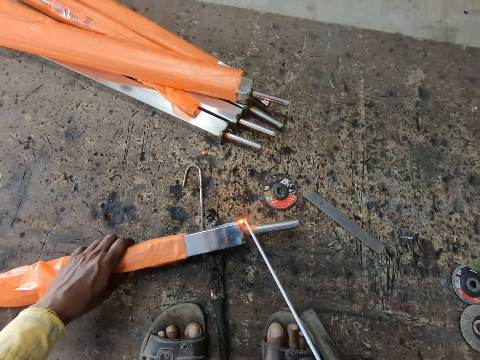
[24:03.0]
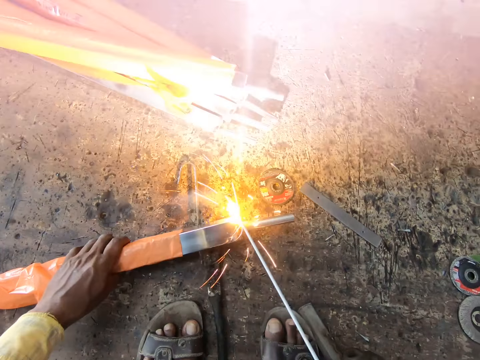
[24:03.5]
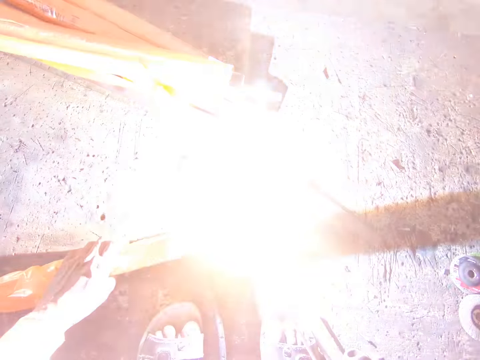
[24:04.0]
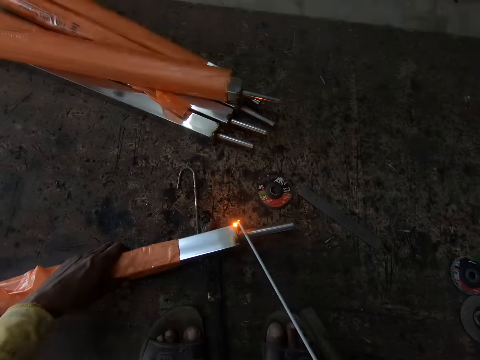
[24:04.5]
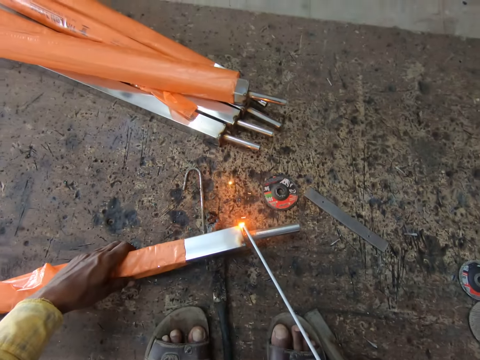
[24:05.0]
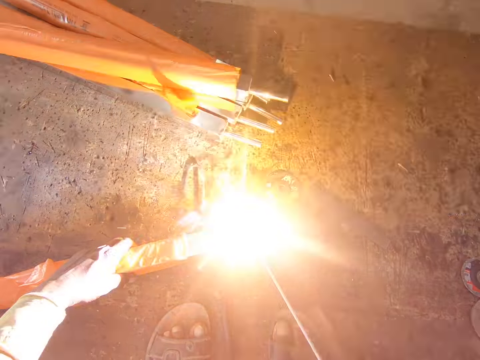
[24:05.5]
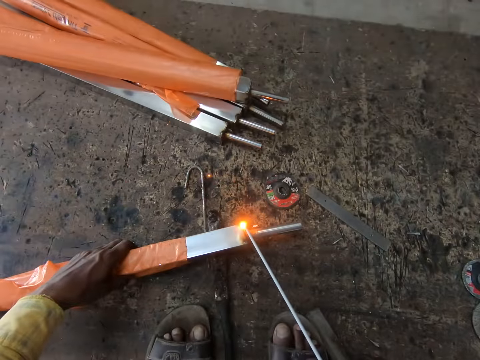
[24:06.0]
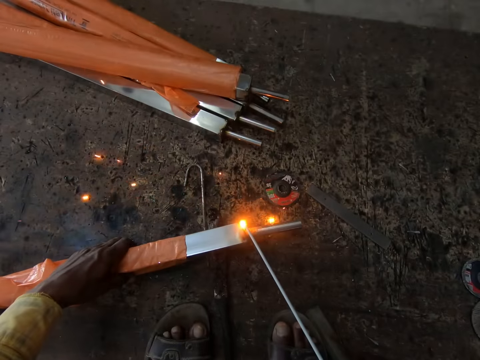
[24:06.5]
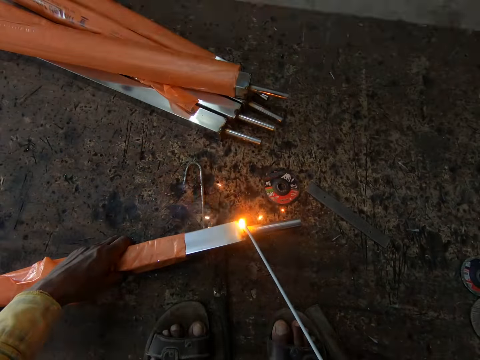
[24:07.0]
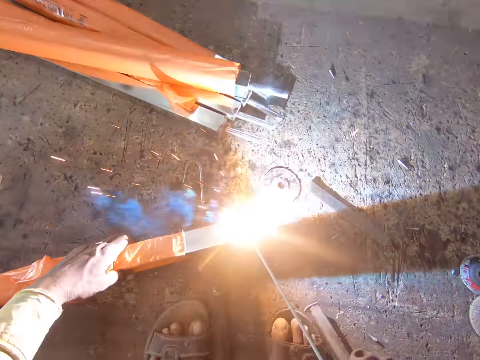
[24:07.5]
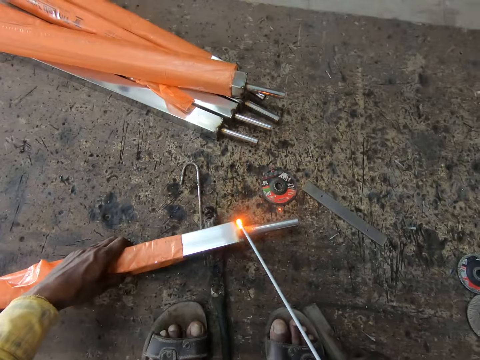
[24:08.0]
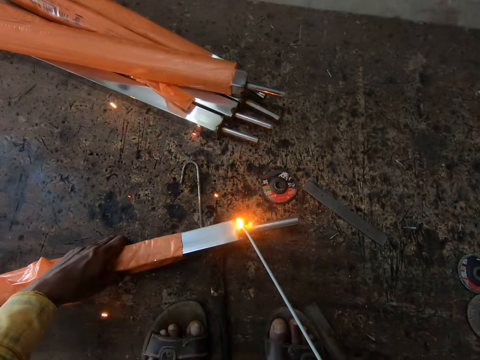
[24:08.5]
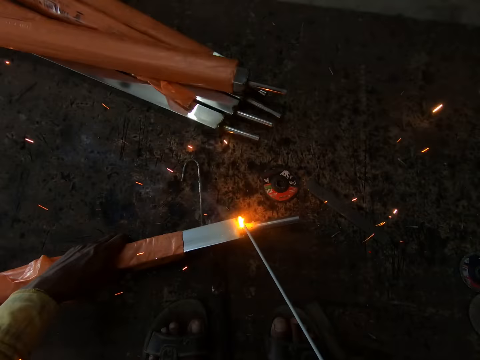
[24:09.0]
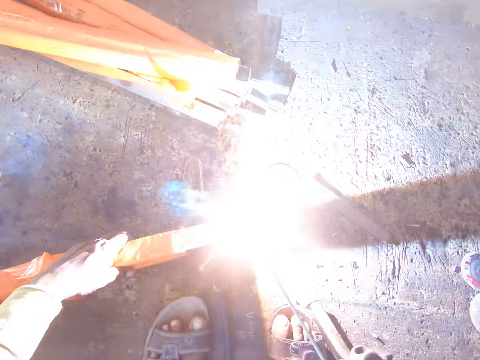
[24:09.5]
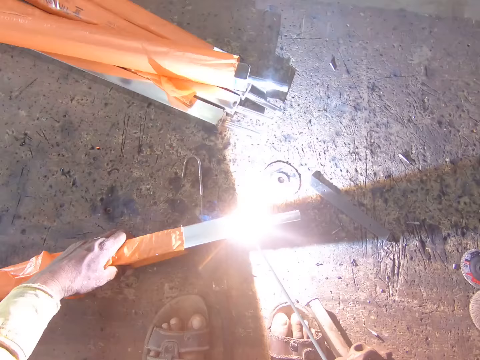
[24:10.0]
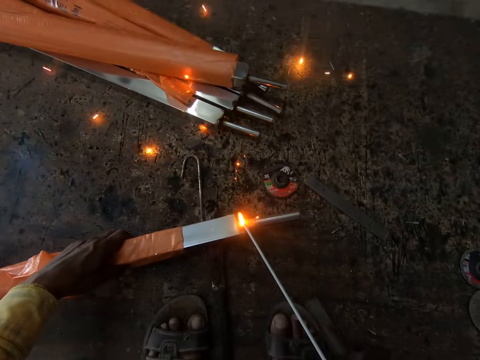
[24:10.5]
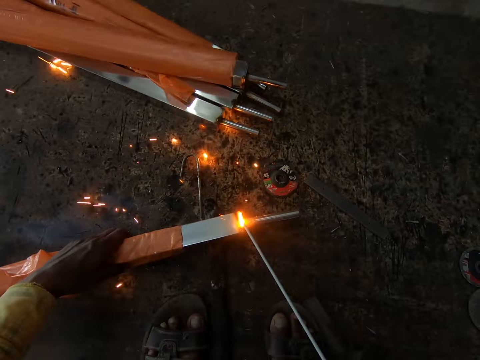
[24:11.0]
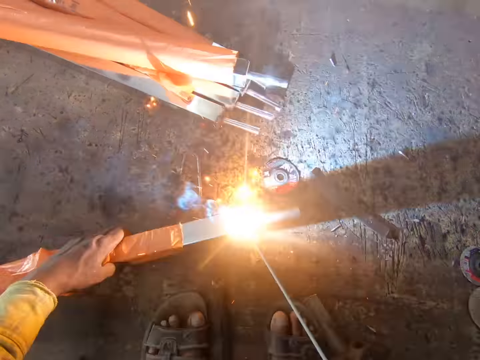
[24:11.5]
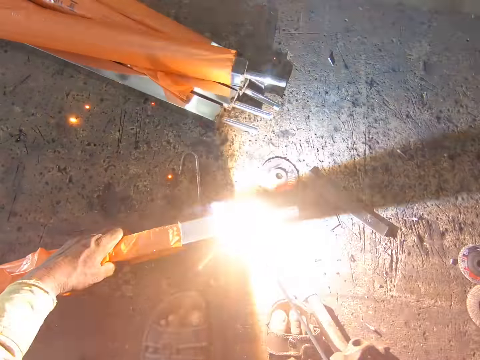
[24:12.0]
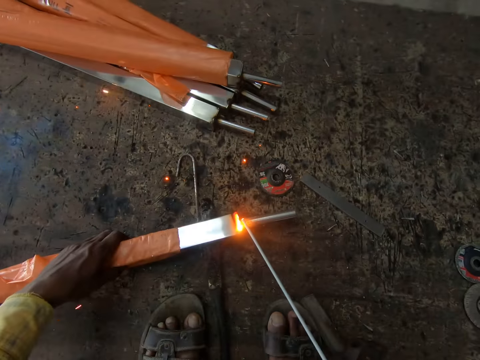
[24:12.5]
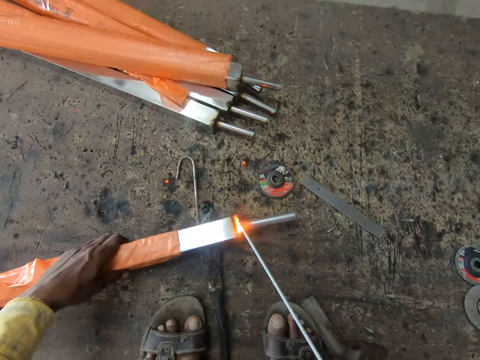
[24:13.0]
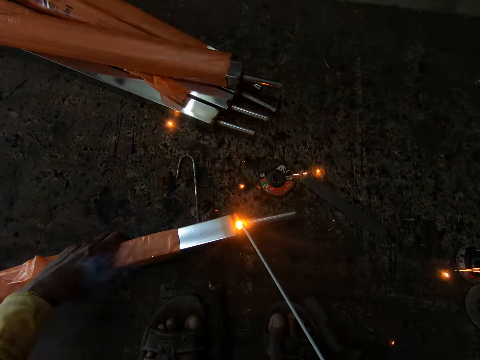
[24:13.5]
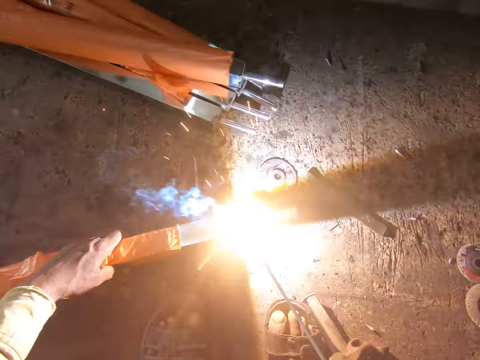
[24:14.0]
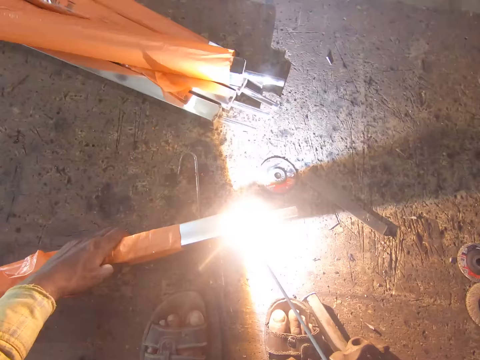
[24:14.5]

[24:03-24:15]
The camera wearer turns a metal rod. They weld the metal rod.

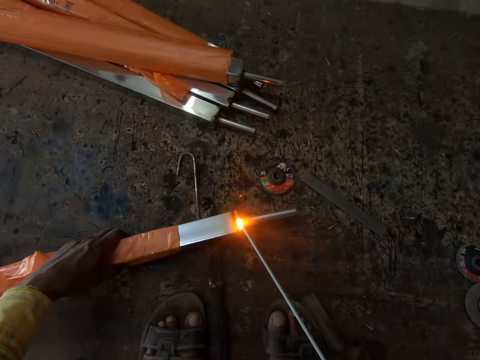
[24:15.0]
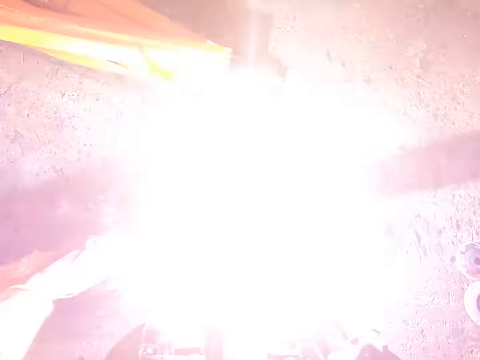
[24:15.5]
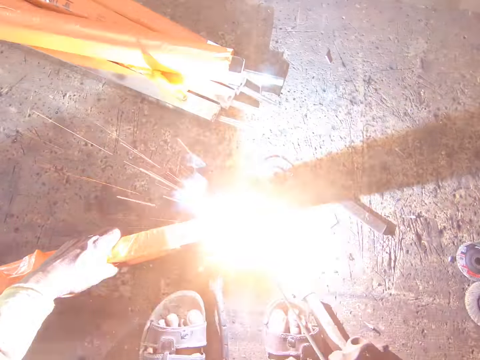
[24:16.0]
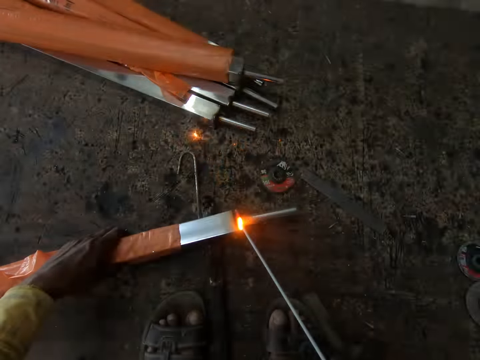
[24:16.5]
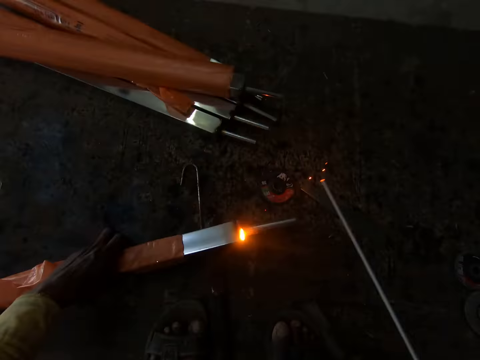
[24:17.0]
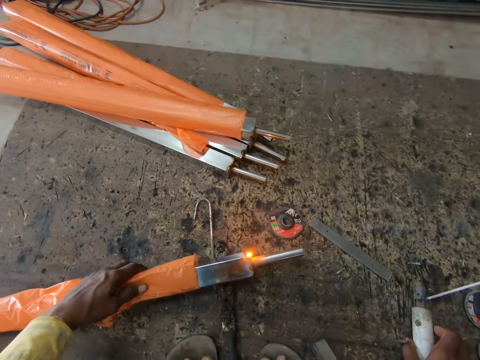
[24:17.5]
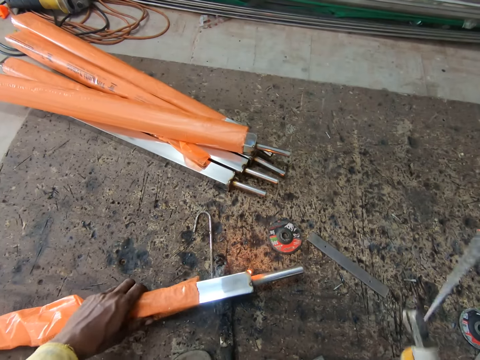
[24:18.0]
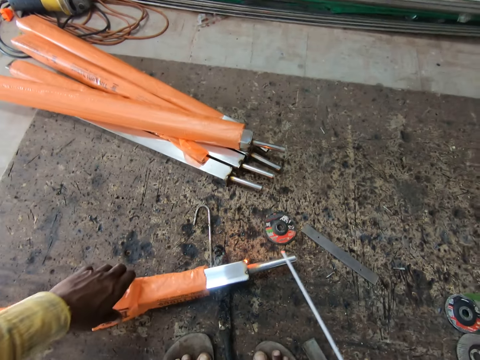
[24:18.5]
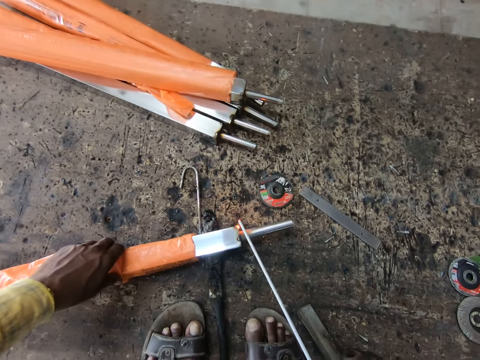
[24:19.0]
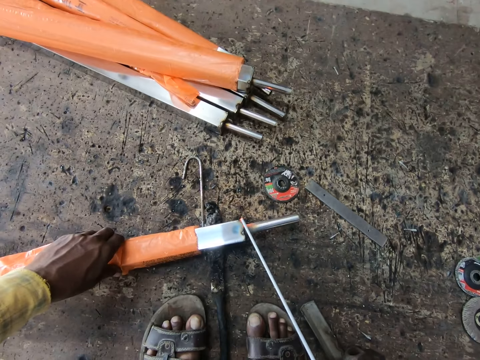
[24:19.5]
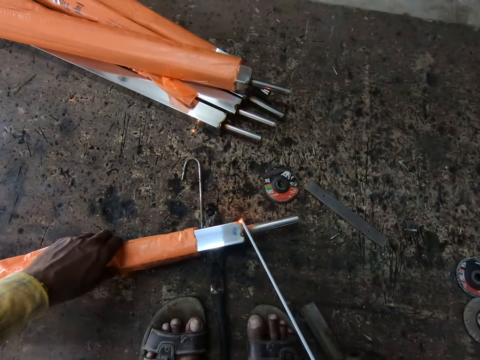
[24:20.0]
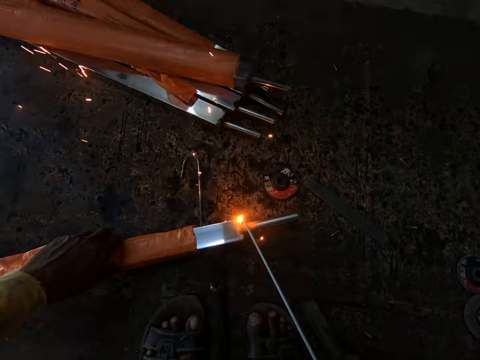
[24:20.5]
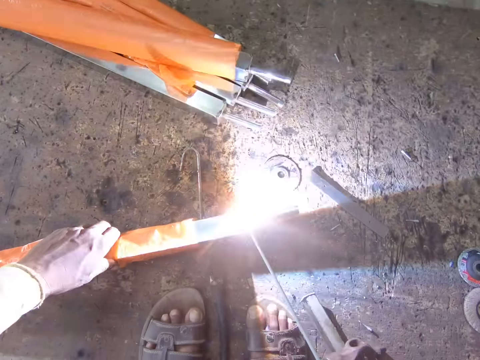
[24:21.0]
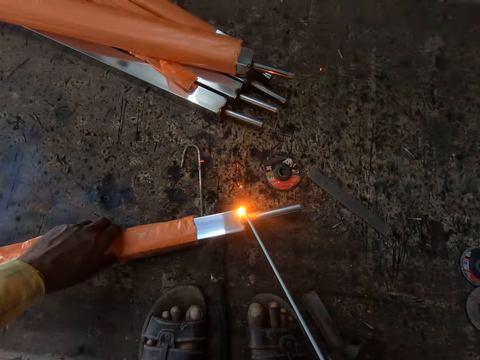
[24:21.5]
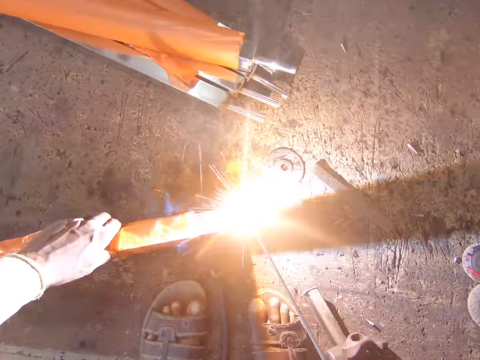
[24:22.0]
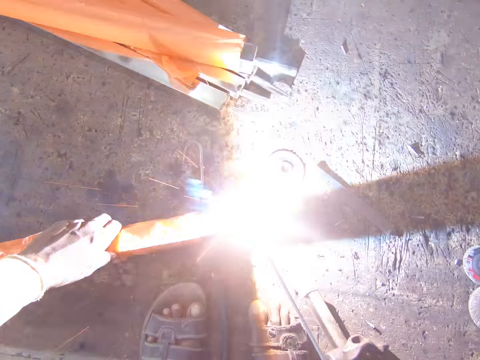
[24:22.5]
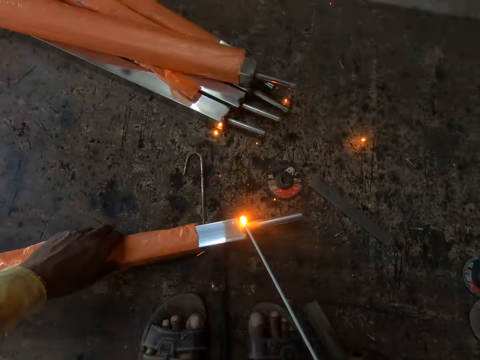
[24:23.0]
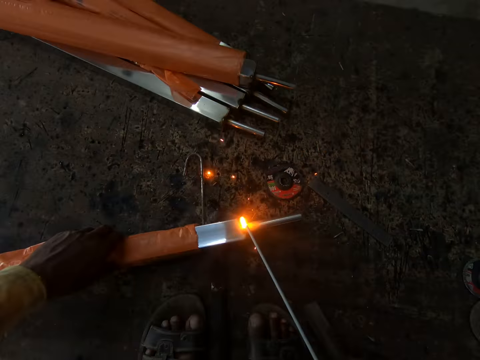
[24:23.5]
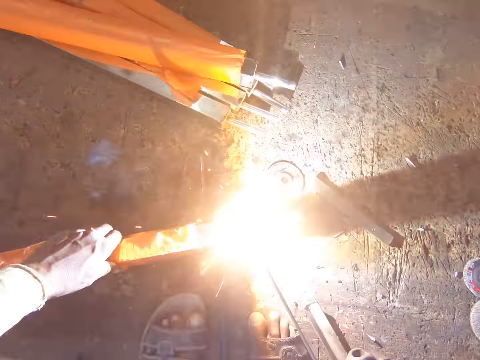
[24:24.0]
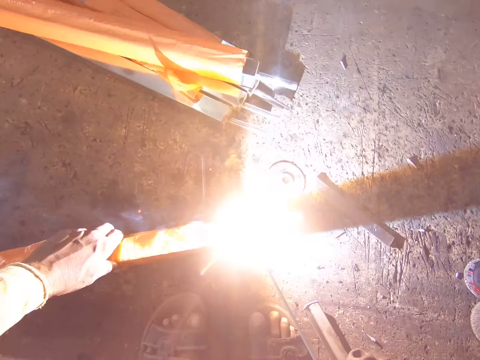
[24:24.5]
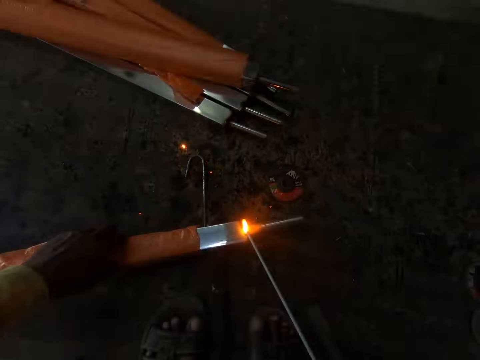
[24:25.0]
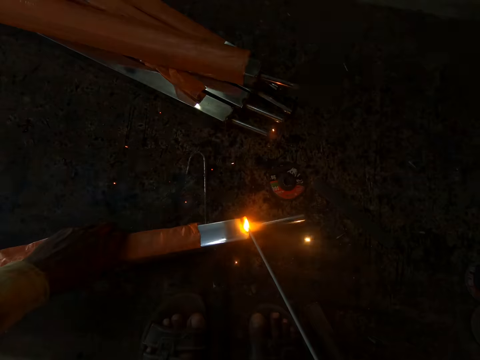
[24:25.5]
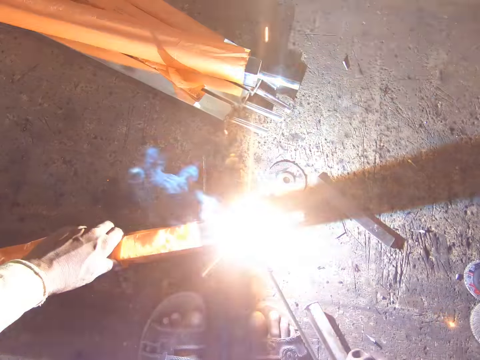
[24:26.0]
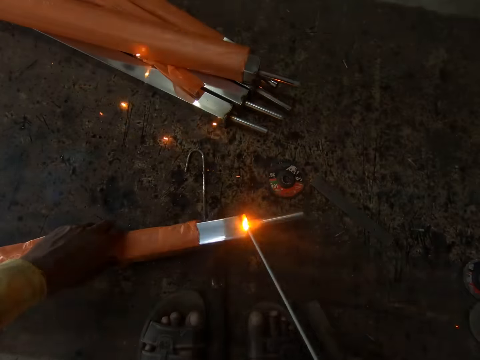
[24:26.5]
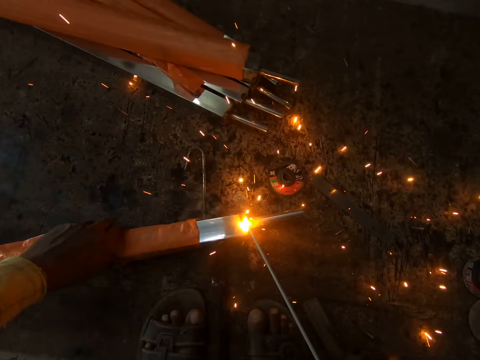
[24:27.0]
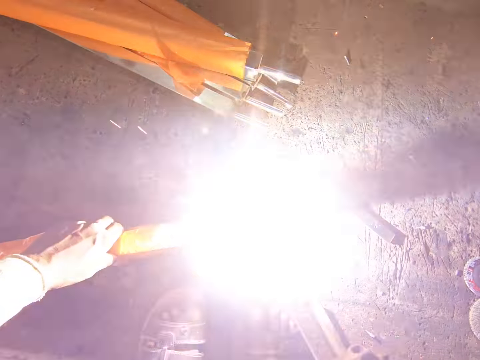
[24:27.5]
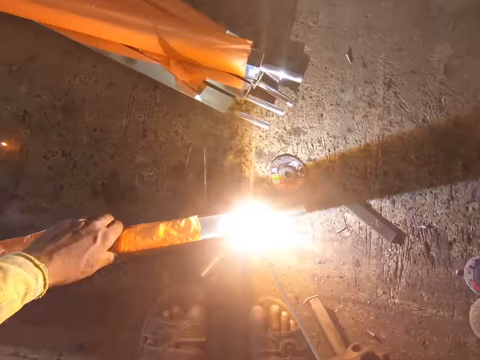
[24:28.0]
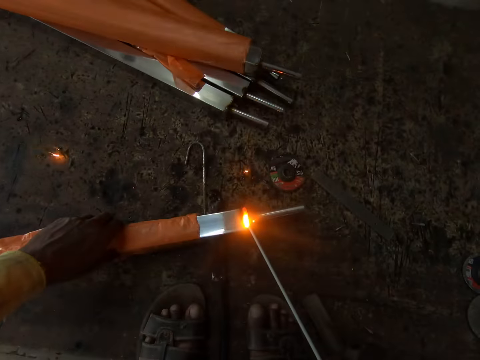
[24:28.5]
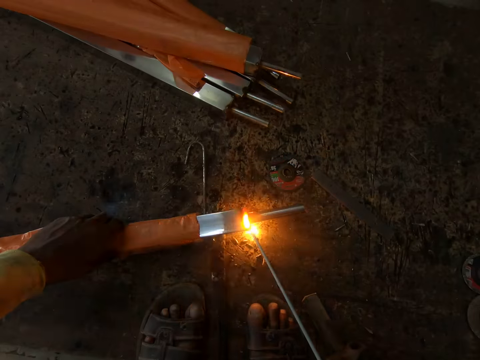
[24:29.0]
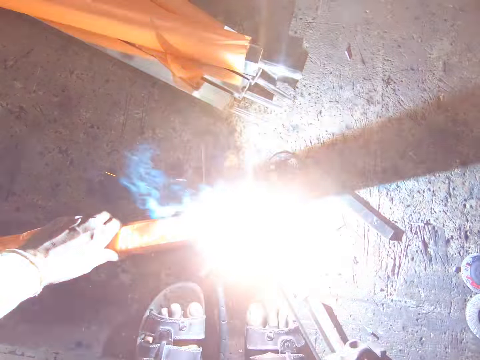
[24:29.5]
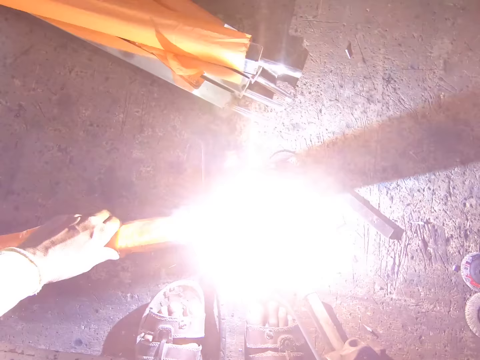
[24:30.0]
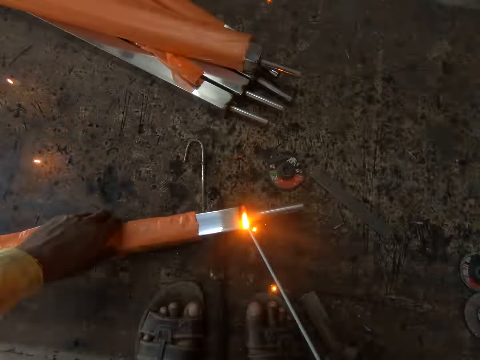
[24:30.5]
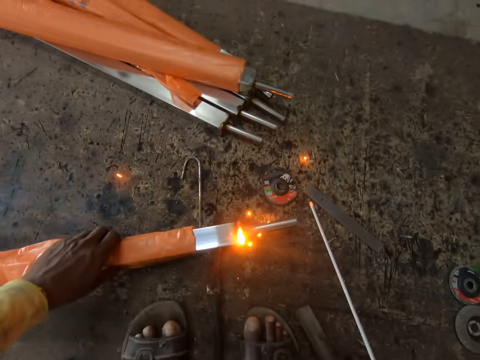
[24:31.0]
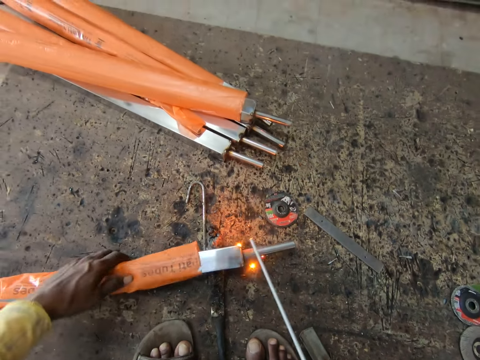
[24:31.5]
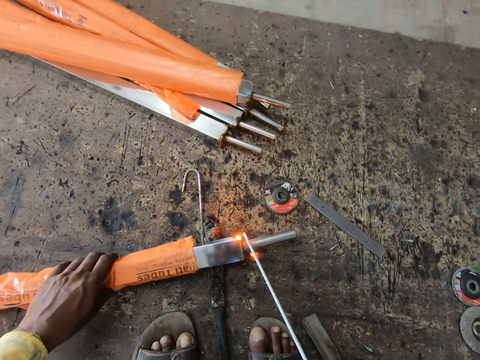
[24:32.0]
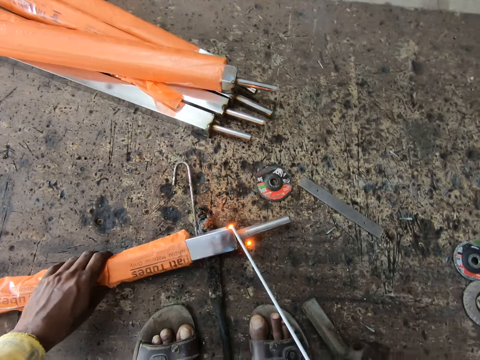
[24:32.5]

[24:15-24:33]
The camera wearer picks a stick welder. They turn a metal rod. They weld the metal rod. They turn the metal rod.
